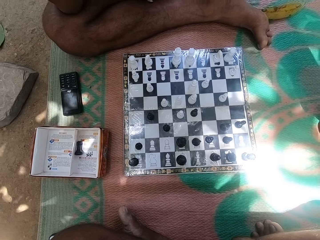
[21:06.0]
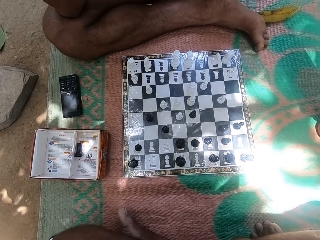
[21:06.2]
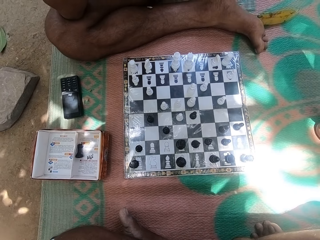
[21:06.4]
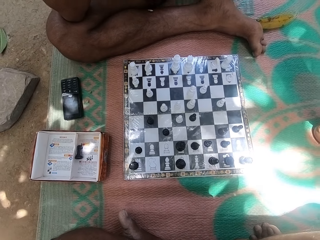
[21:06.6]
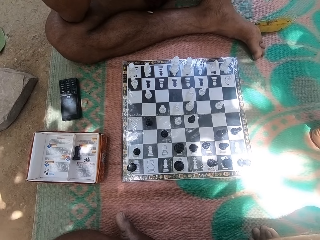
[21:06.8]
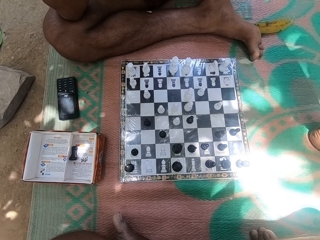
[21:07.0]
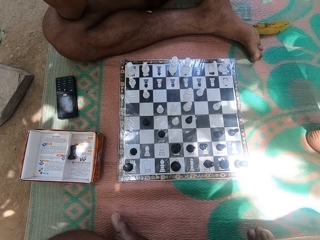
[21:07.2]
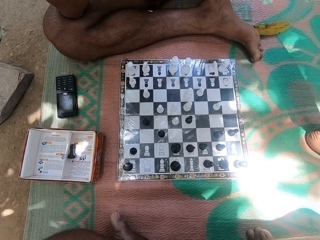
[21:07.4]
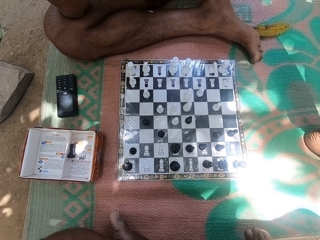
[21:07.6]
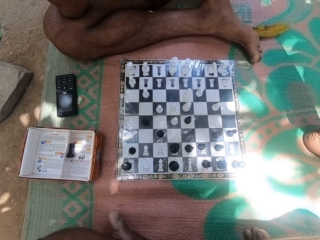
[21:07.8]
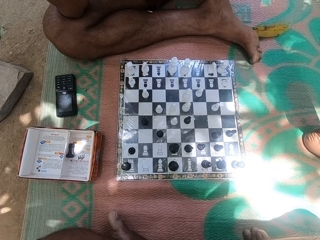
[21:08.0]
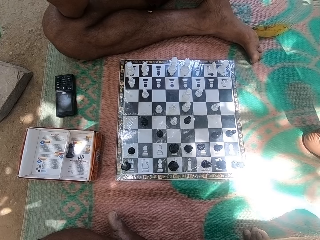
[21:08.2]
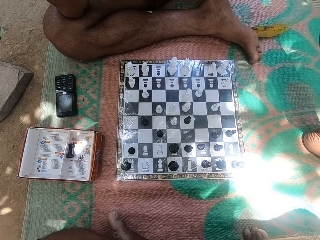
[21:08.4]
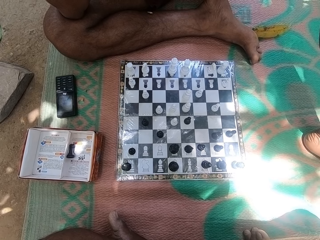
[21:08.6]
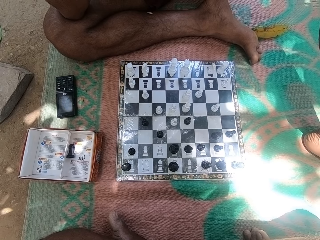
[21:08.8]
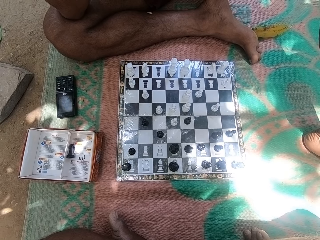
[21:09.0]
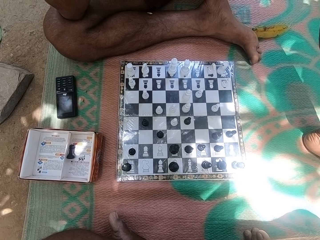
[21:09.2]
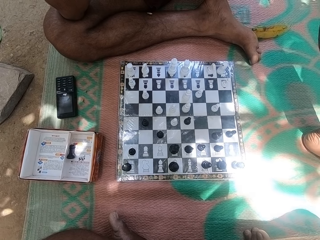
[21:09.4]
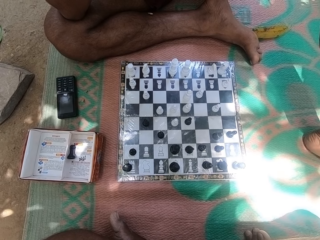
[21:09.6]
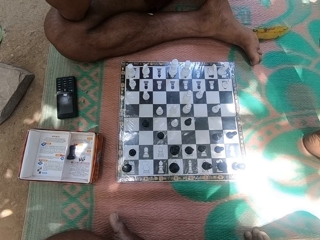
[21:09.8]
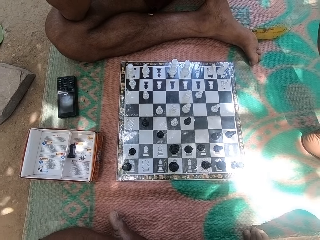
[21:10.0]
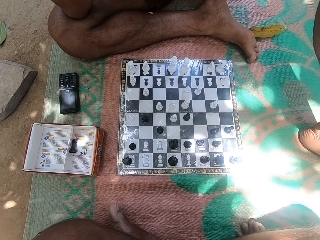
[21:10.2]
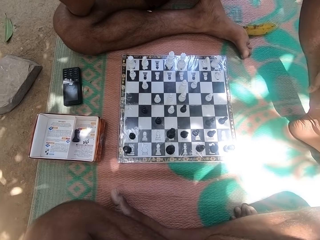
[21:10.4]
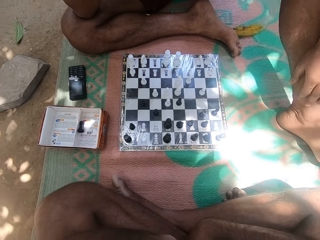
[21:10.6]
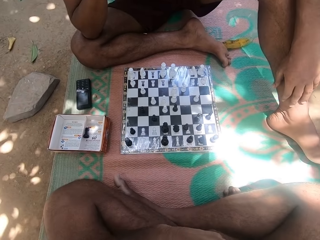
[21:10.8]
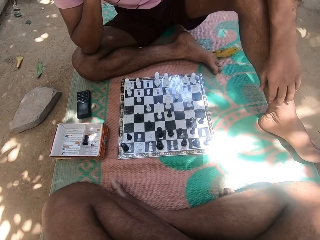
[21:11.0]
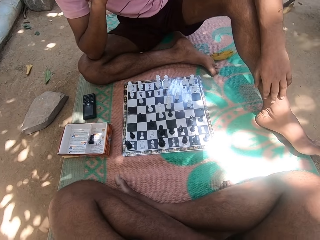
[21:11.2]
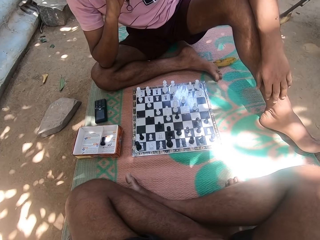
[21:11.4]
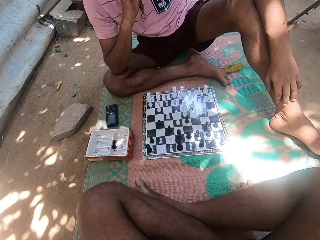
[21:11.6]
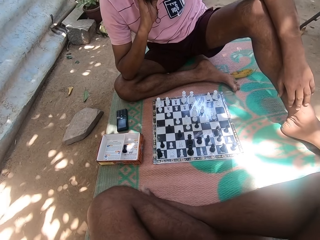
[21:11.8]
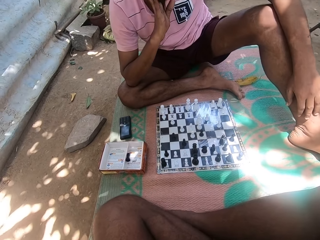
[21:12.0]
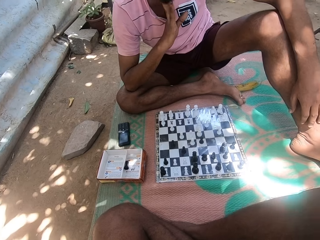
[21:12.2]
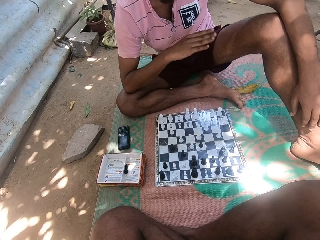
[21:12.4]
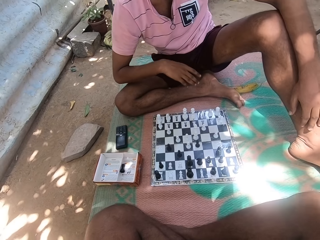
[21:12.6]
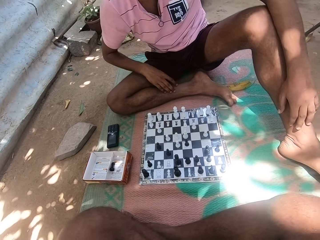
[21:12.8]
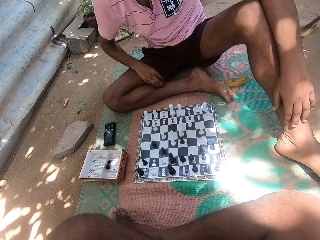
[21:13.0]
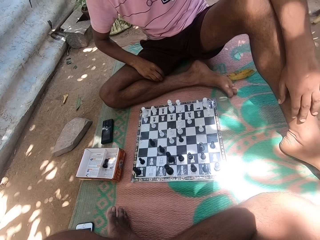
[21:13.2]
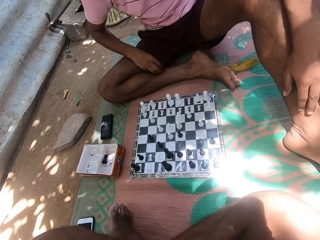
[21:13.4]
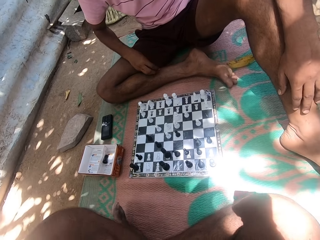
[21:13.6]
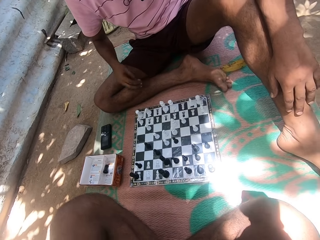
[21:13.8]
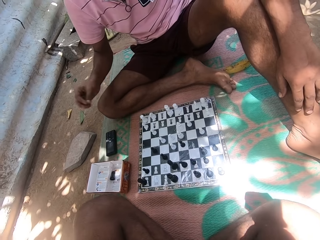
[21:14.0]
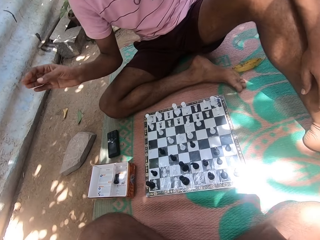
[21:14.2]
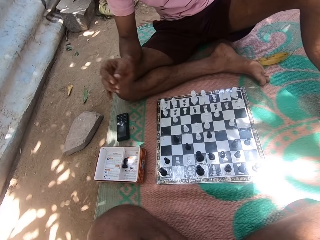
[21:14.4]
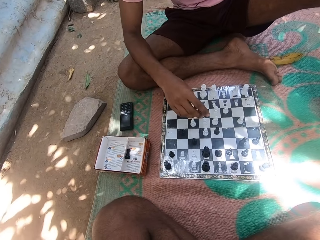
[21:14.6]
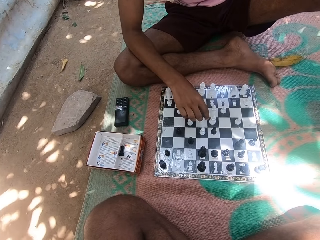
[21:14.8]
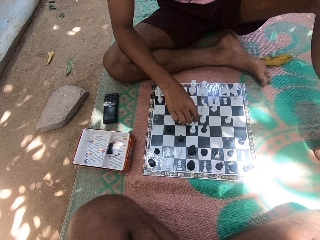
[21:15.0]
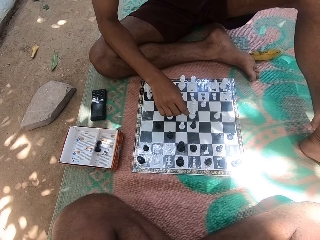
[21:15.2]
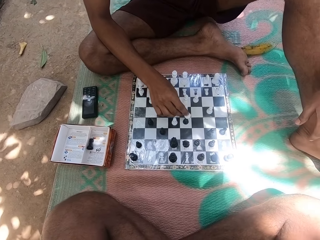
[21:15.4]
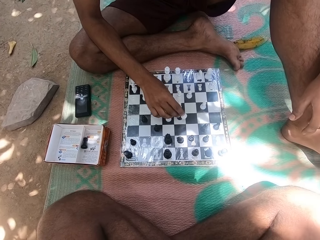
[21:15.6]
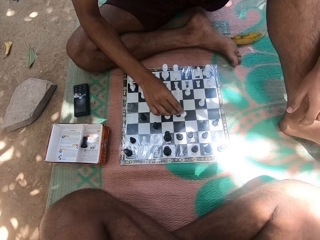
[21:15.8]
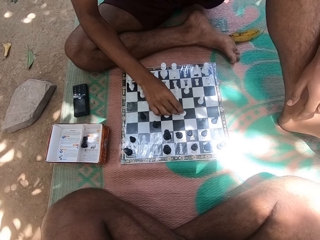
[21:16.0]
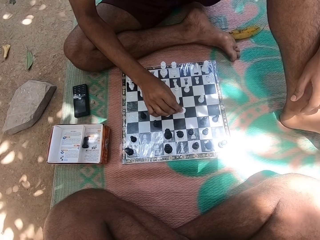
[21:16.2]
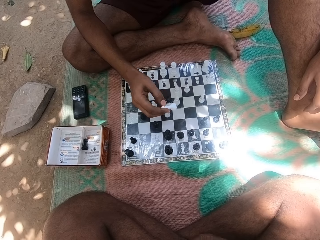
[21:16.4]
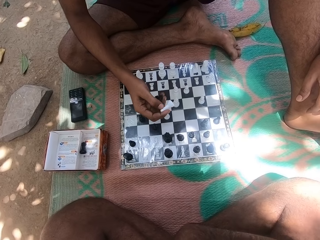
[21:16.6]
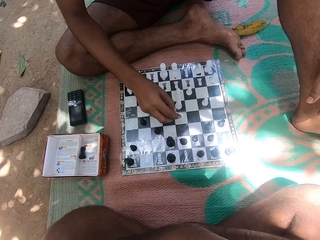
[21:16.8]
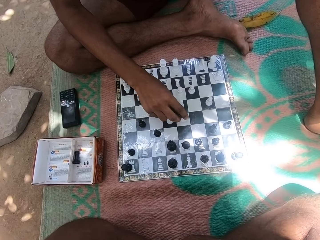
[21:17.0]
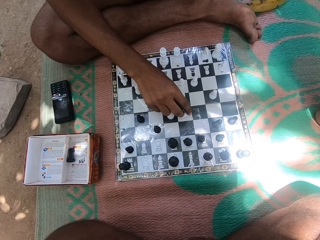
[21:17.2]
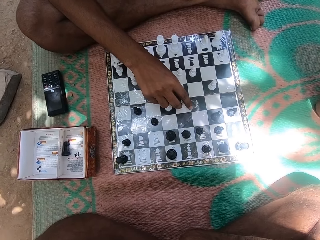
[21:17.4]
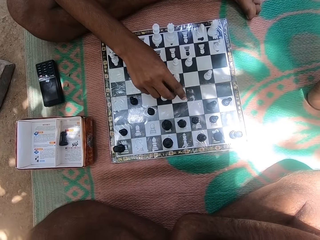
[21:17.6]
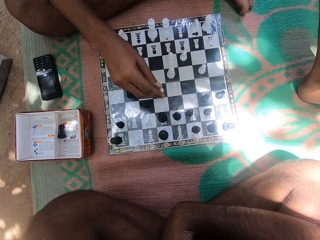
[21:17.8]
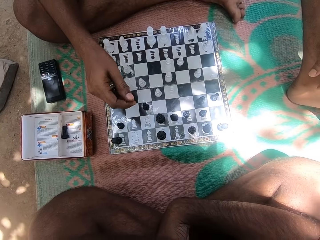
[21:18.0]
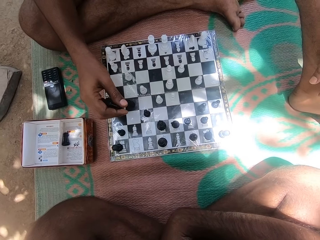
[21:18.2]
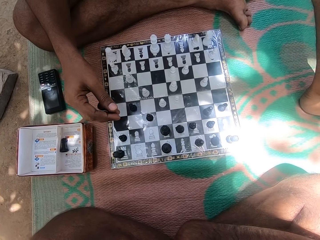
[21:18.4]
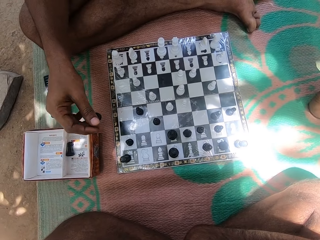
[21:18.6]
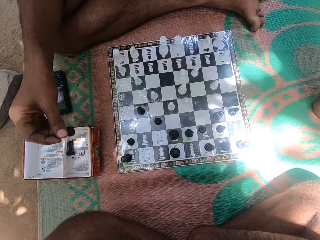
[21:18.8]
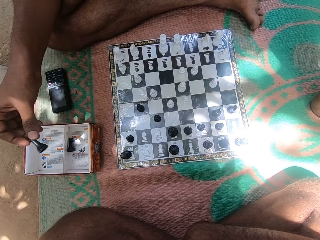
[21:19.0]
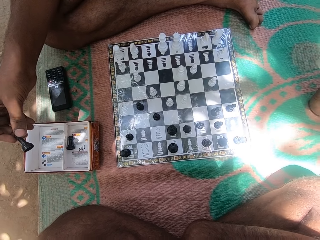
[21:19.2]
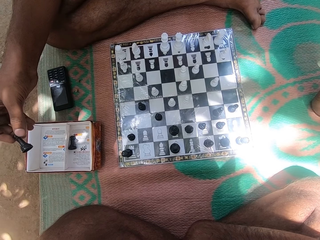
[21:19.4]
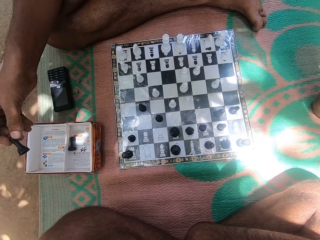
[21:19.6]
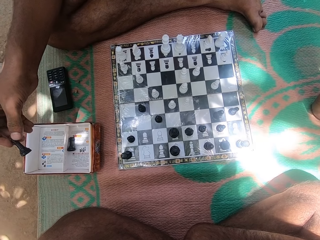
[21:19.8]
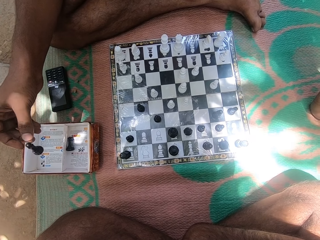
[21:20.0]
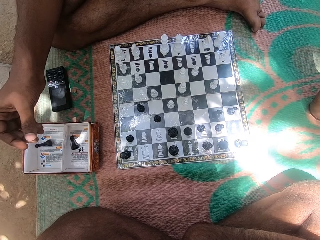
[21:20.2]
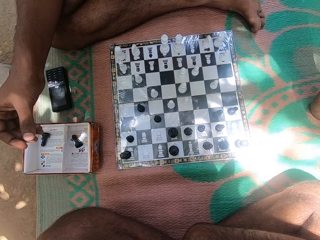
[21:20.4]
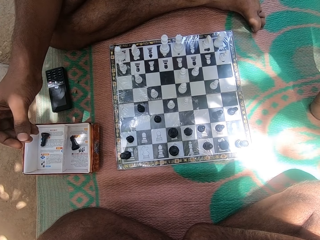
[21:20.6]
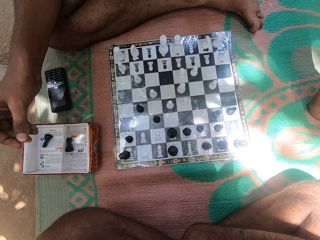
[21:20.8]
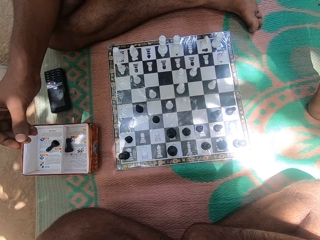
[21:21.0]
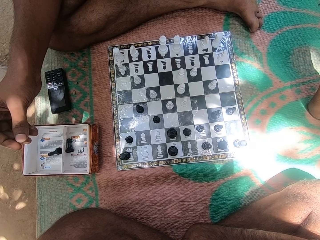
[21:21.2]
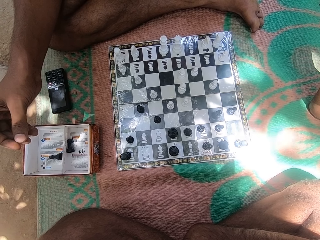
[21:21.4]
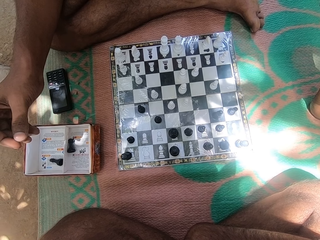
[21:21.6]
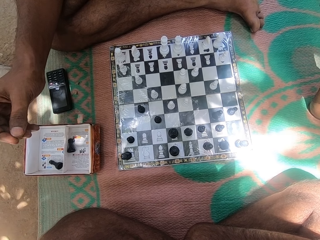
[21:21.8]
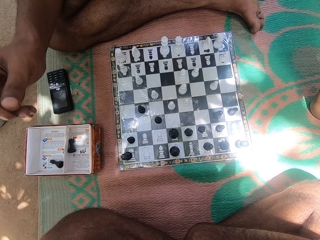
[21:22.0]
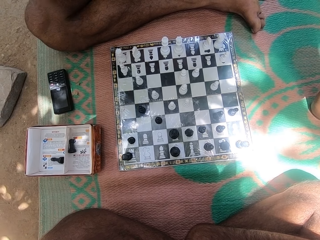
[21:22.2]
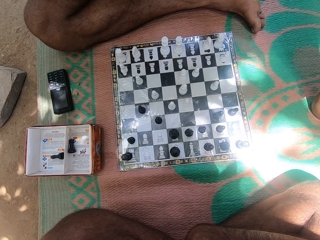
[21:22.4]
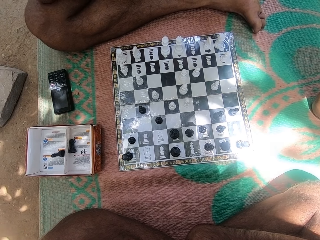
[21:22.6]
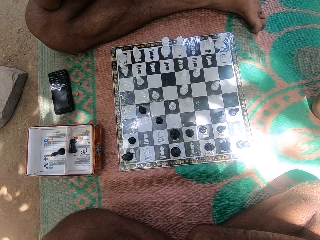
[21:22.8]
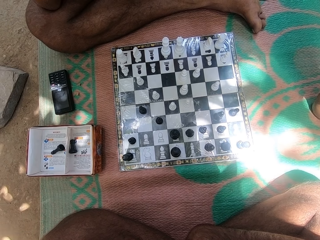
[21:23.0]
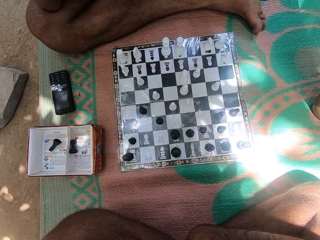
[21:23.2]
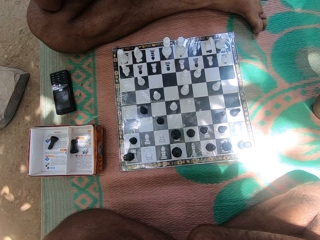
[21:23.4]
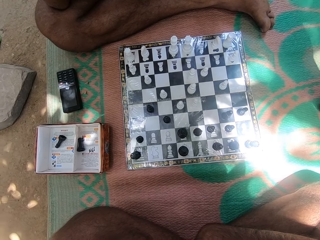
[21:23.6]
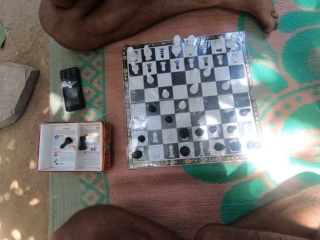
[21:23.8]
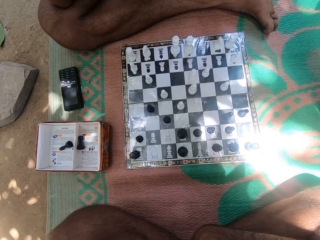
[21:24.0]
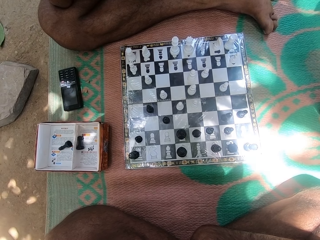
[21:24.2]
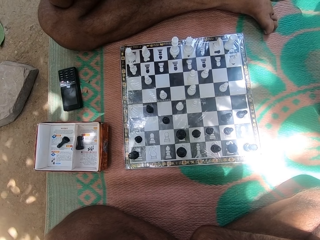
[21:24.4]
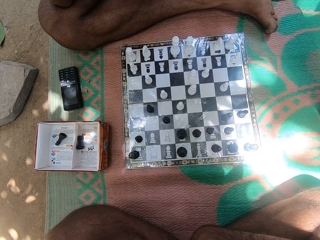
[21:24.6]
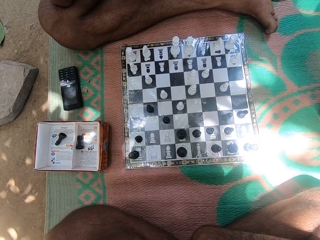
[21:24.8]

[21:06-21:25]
The camera wearer looks around. A man moves a pawn. The man plays chess with the camera wearer. The man drops a chess piece in a container.
